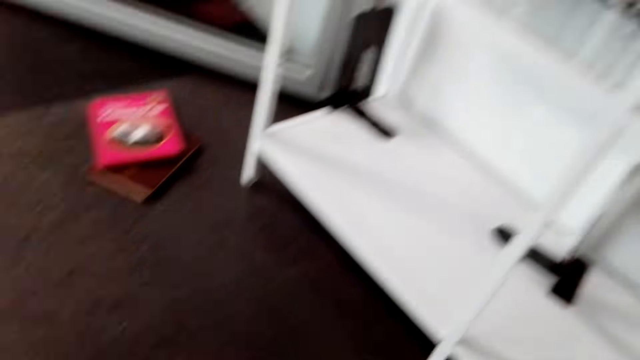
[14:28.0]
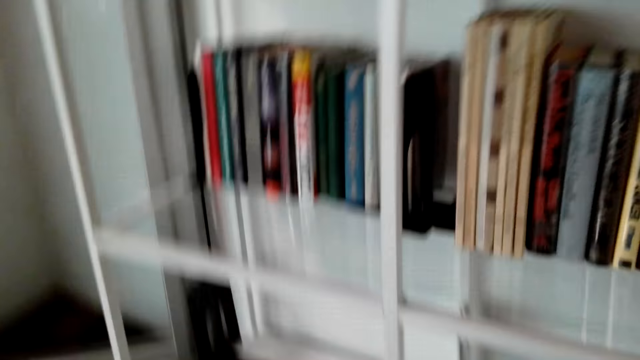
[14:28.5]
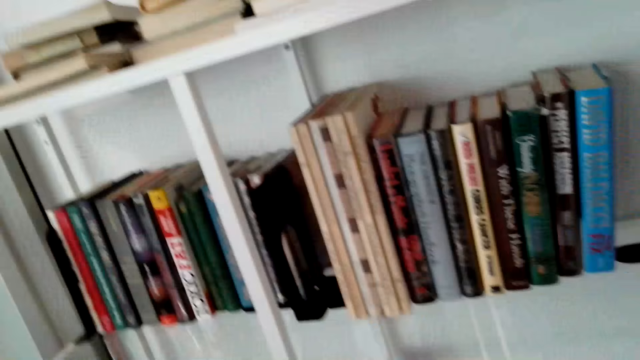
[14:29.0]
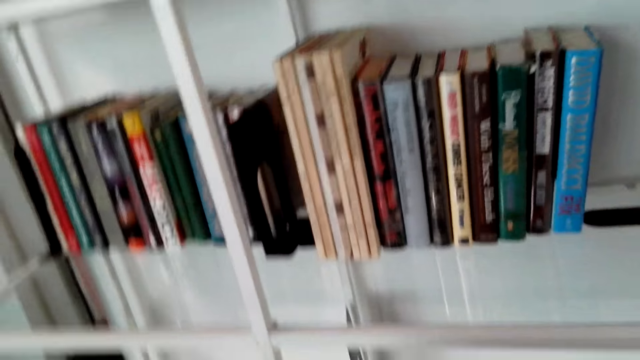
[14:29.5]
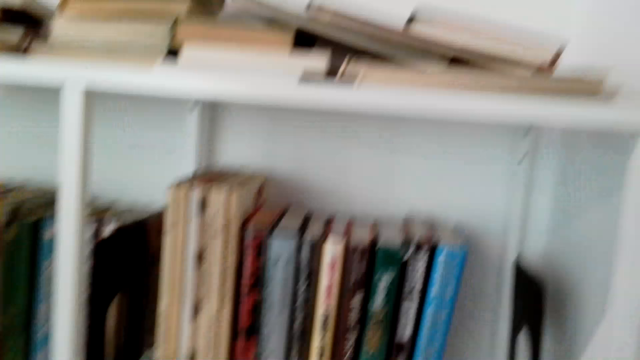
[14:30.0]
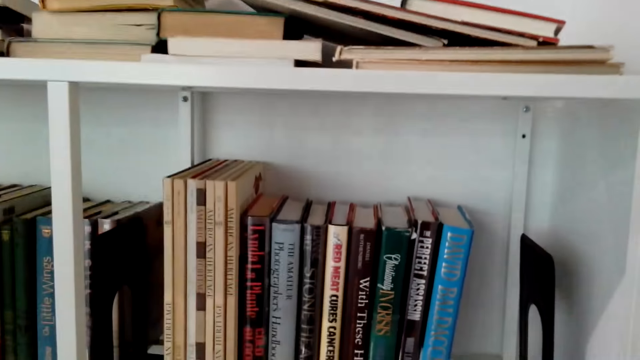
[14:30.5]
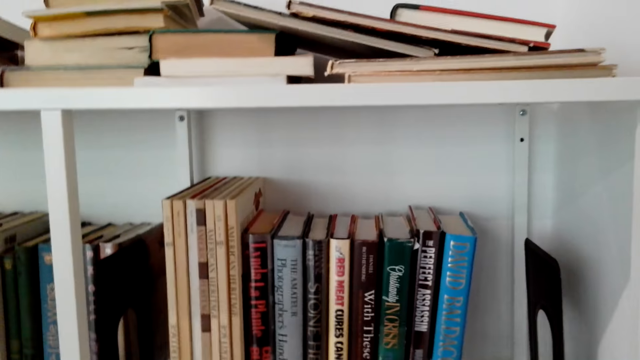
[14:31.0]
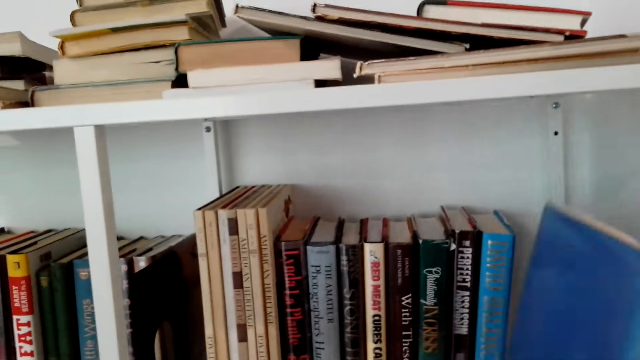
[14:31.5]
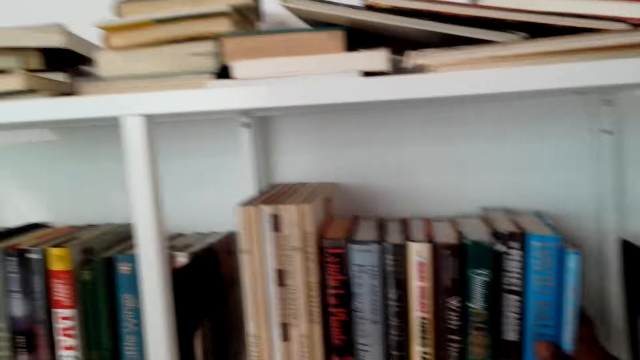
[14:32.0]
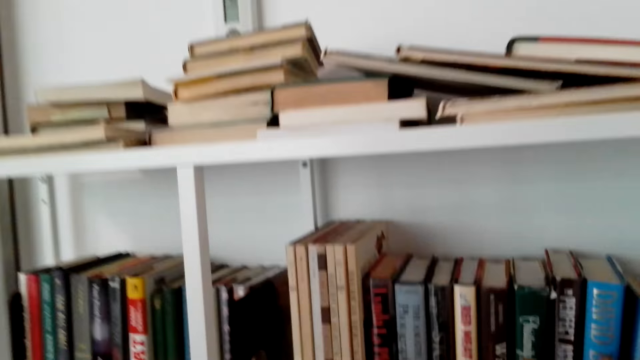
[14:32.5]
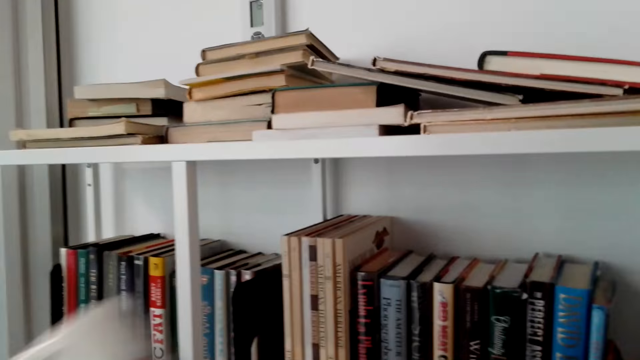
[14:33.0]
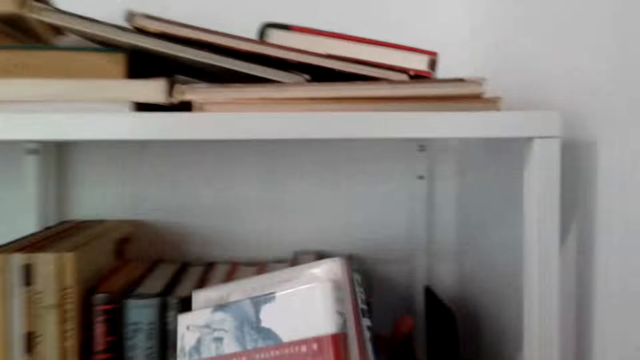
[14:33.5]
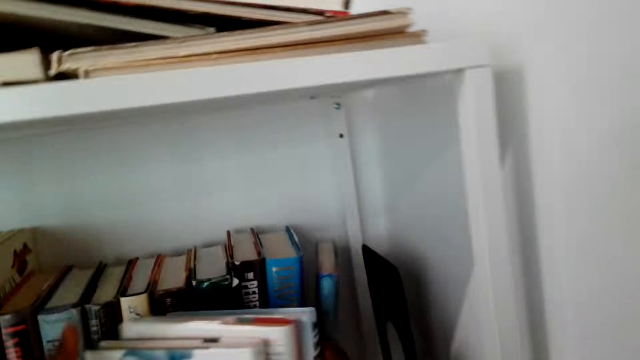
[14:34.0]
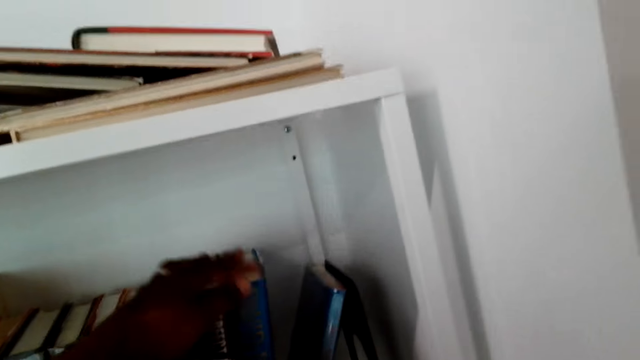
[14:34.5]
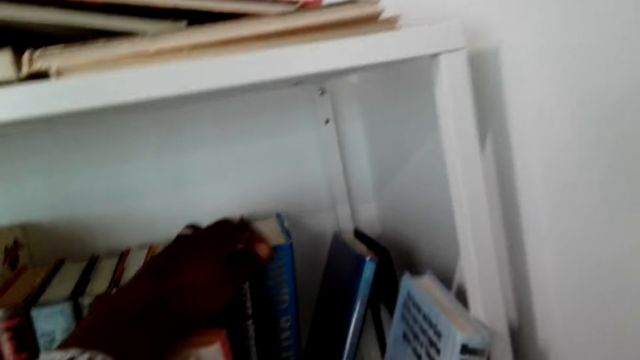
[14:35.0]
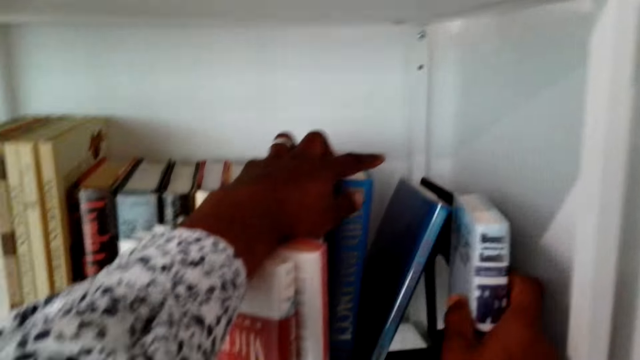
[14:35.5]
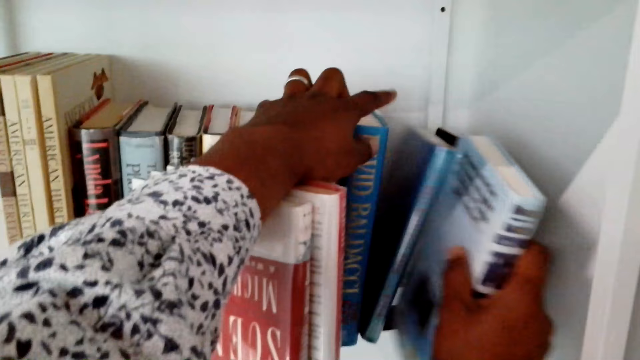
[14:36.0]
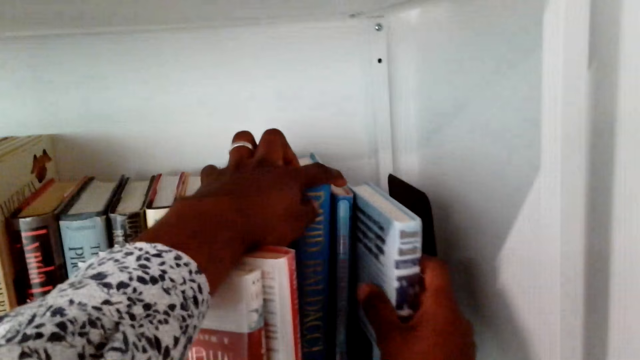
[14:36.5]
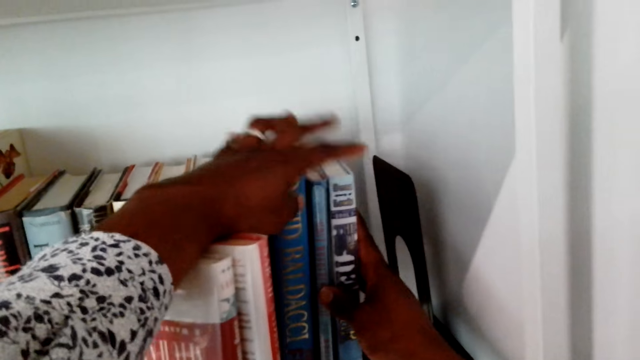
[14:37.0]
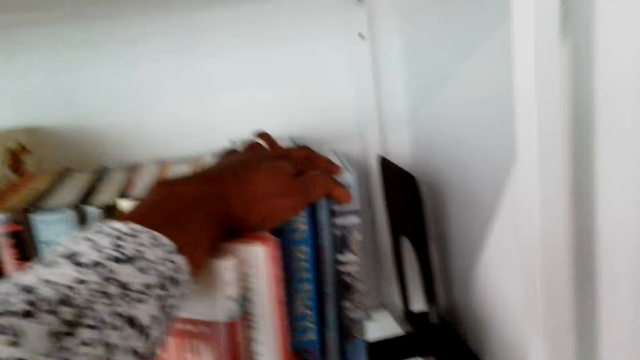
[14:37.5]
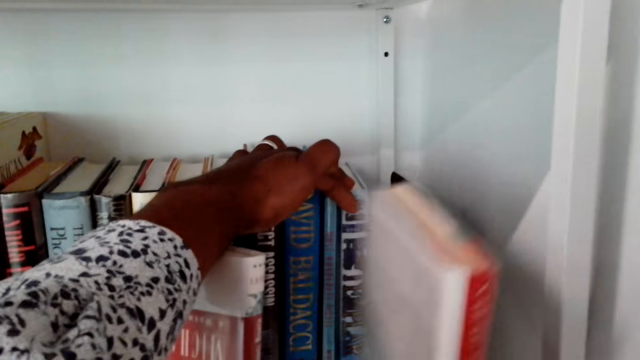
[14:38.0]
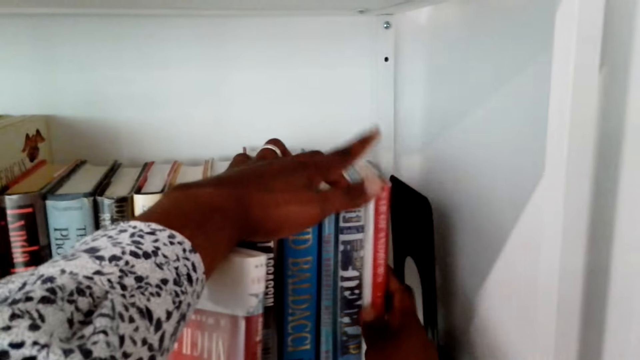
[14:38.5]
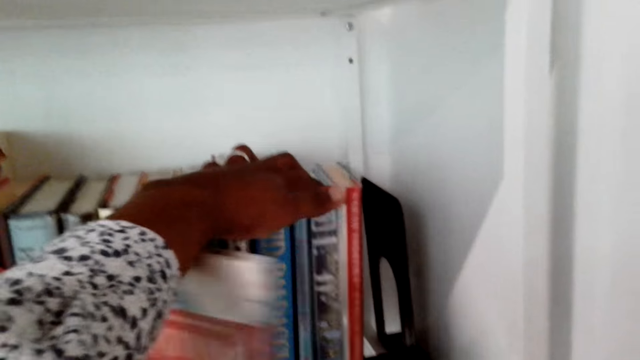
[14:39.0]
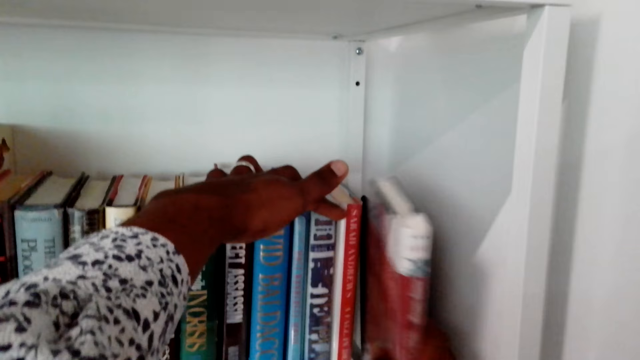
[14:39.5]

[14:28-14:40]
The camera wearer puts a book on a shelf. They arrange books on the shelf.

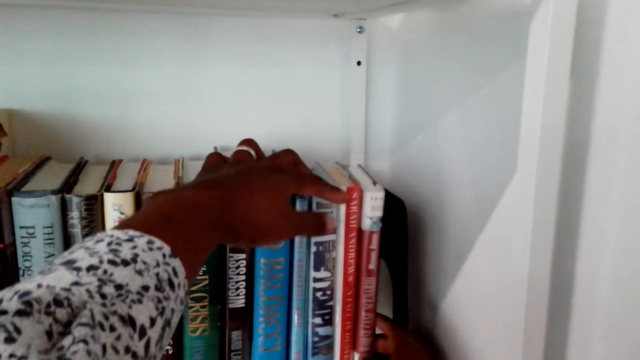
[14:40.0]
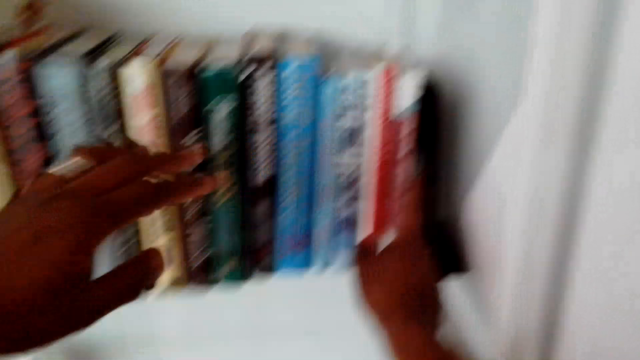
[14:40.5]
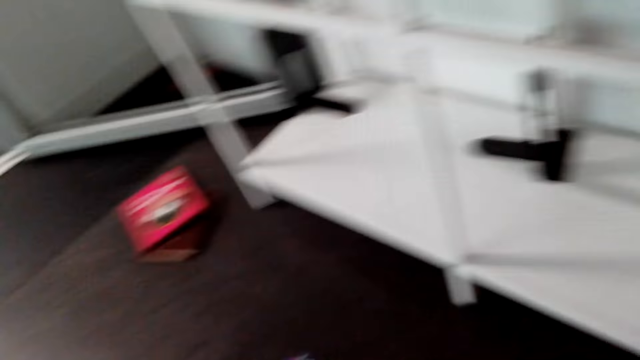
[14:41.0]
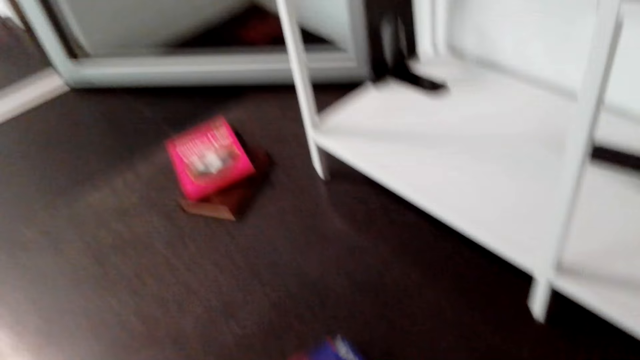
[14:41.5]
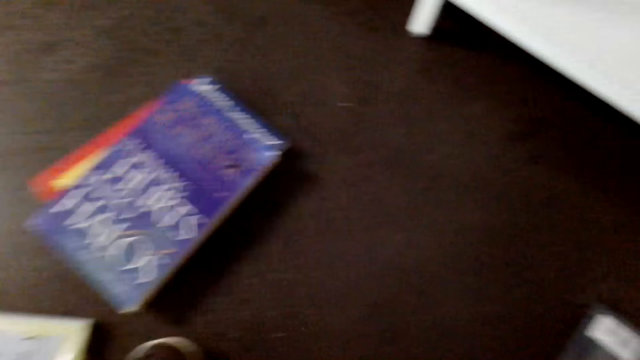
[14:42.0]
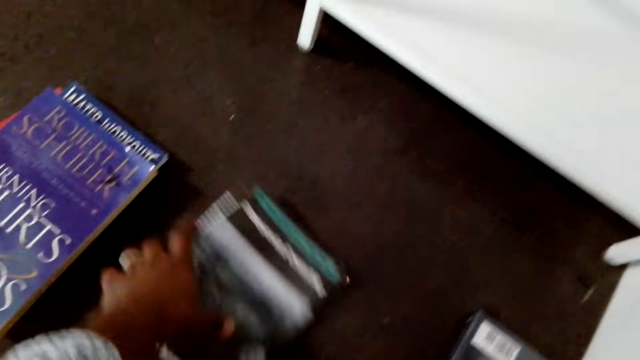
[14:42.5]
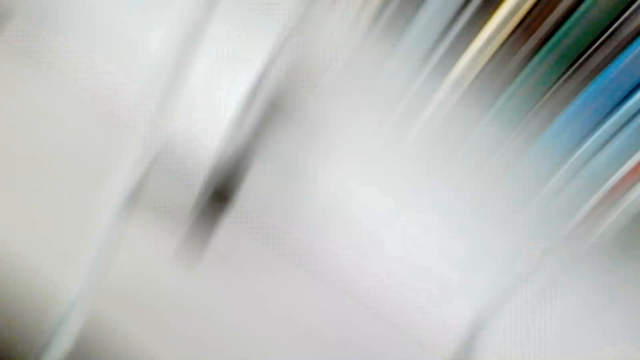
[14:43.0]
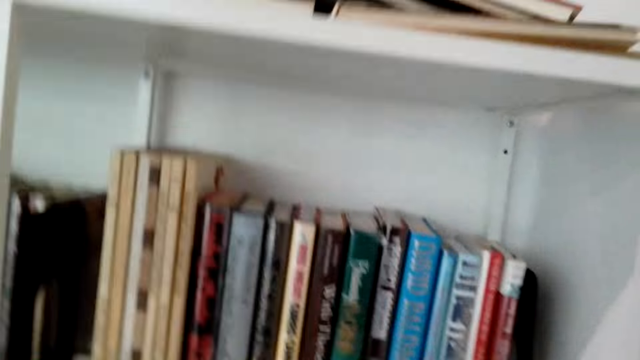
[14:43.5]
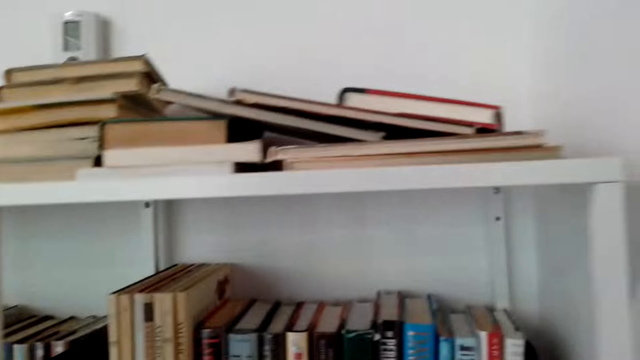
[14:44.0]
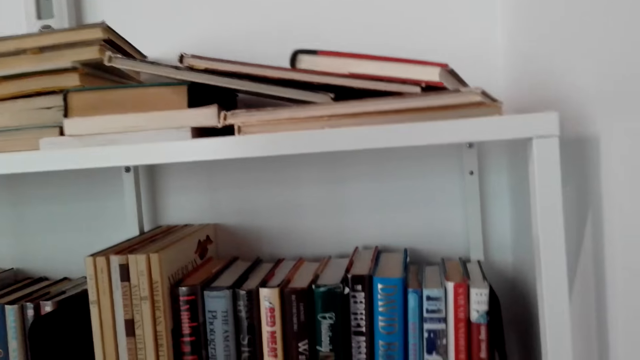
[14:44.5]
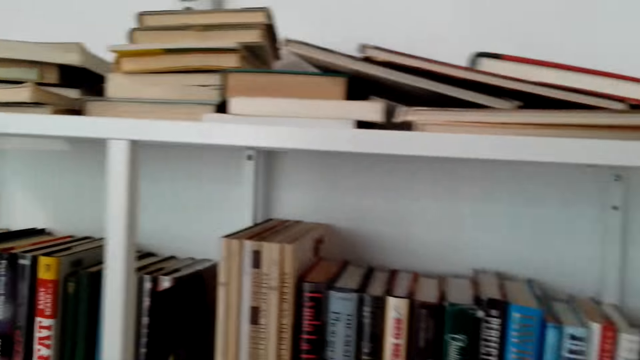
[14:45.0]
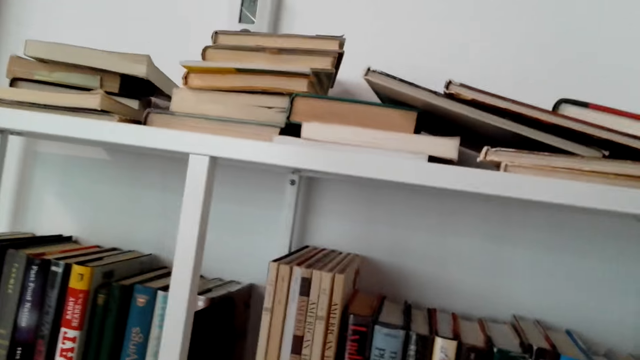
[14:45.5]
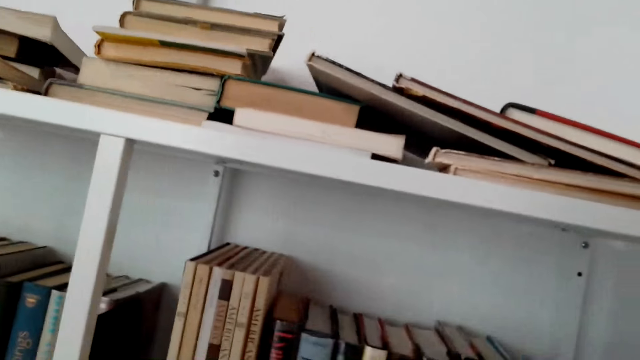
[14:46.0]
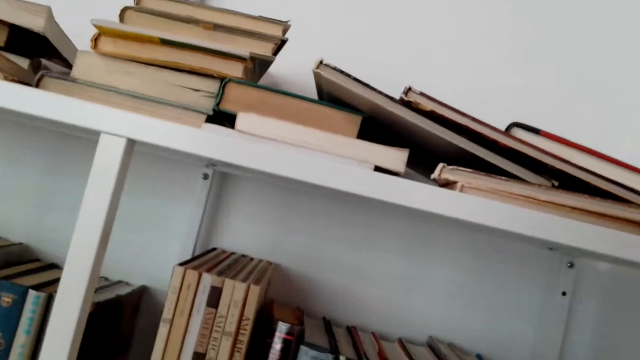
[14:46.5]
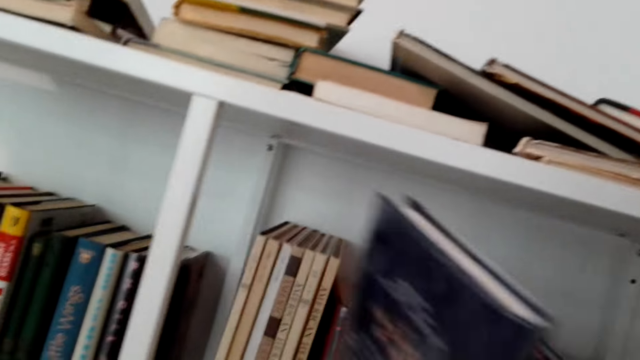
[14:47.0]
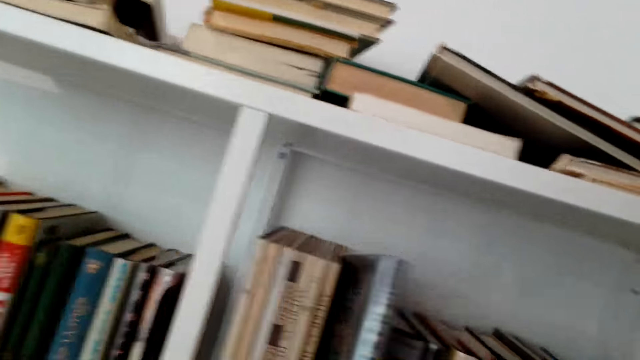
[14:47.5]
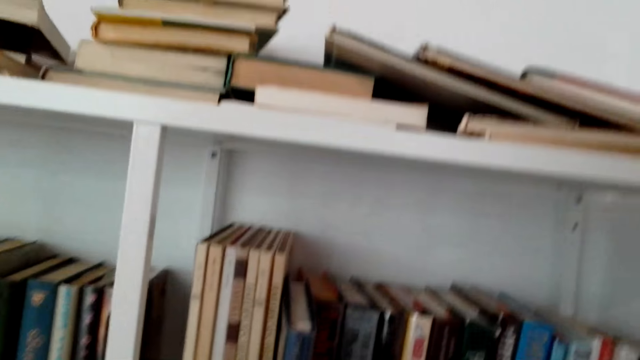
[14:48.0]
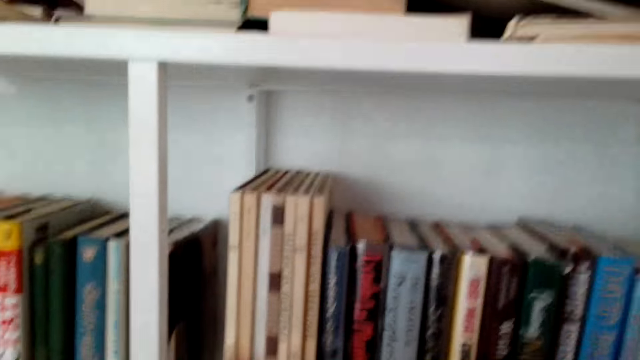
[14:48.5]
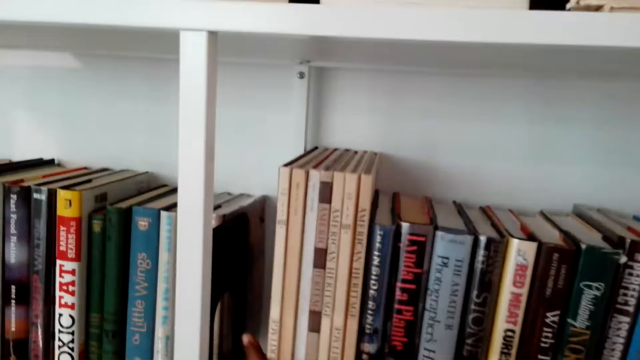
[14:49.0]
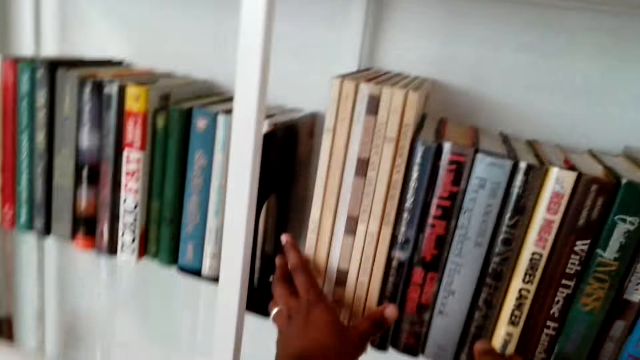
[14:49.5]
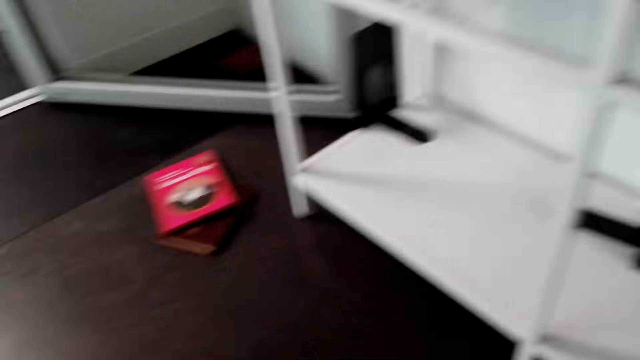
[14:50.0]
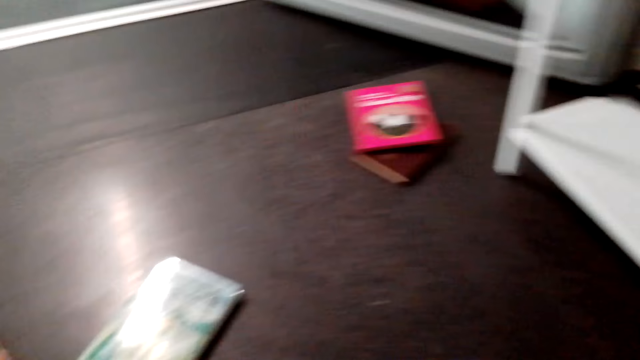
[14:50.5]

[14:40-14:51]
The camera wearer looks around. They collect books on the floor and arrange the books on a shelf.
